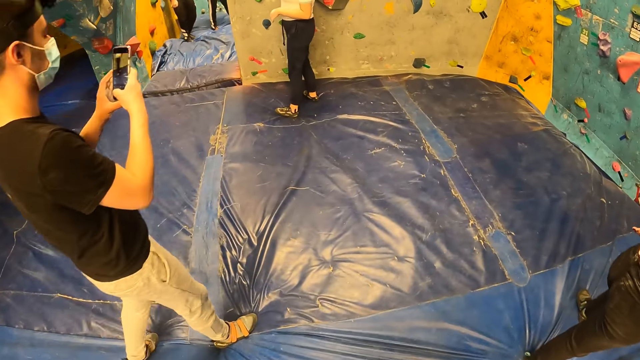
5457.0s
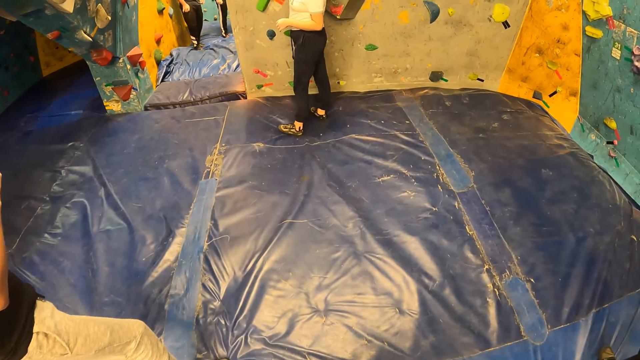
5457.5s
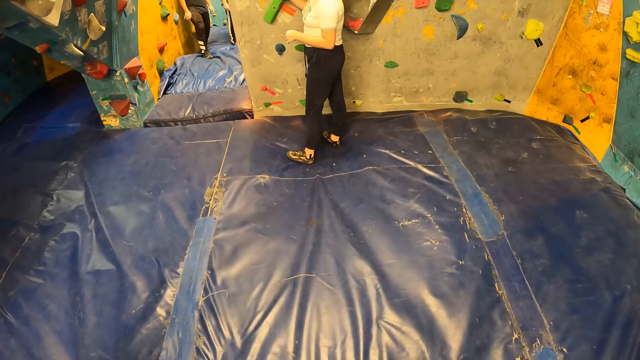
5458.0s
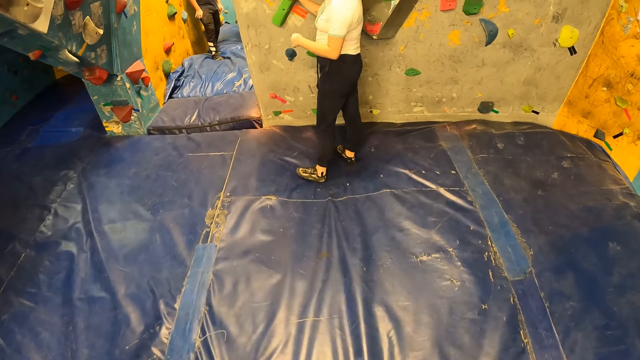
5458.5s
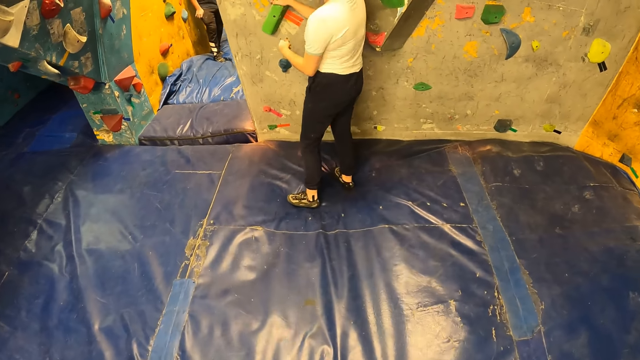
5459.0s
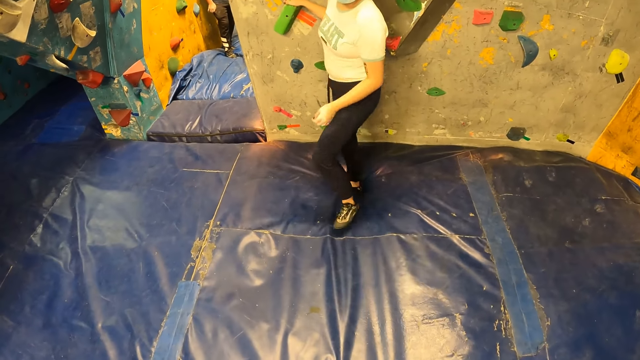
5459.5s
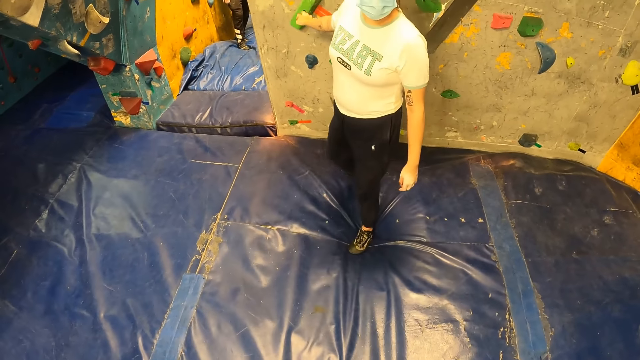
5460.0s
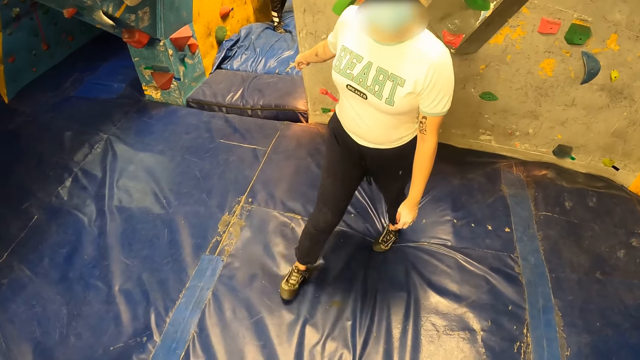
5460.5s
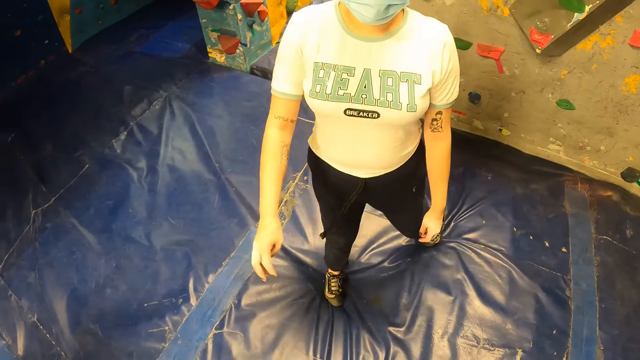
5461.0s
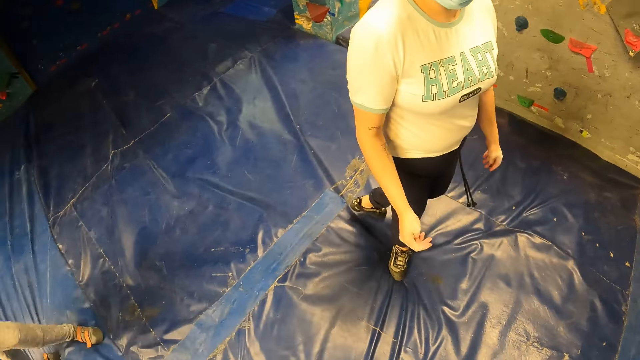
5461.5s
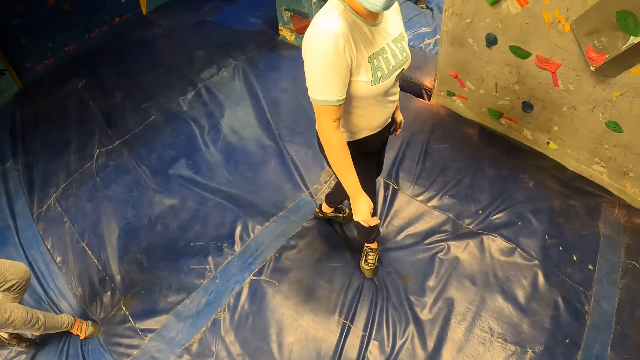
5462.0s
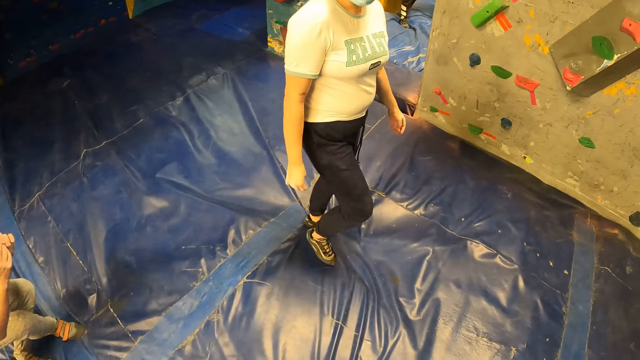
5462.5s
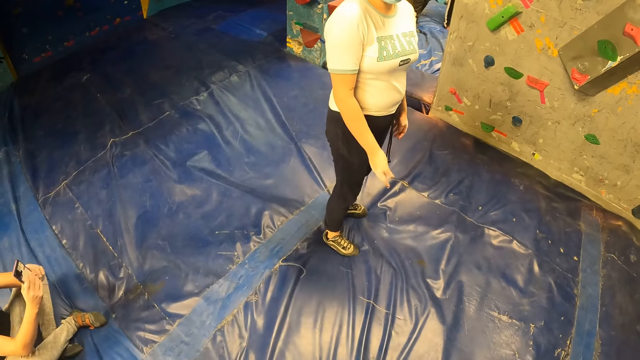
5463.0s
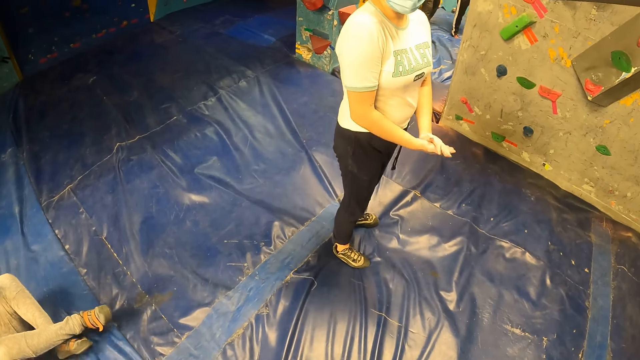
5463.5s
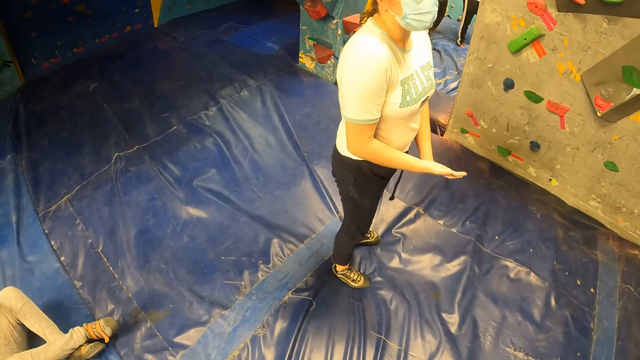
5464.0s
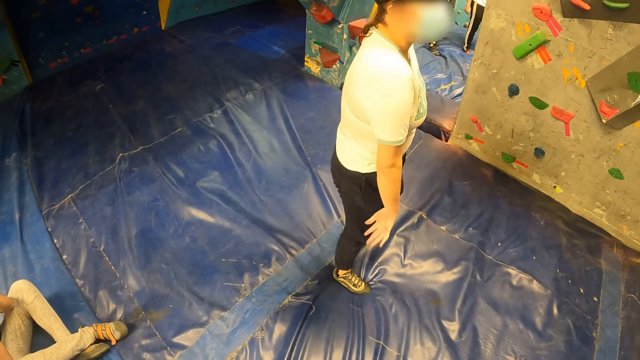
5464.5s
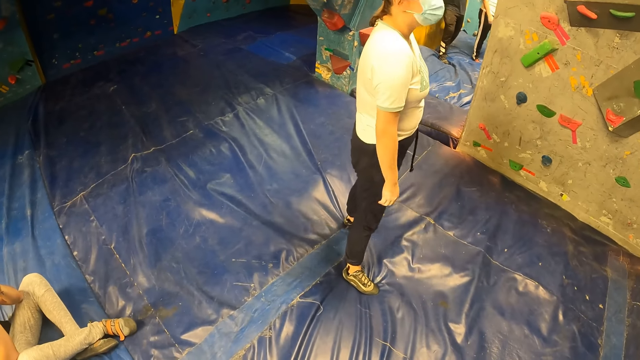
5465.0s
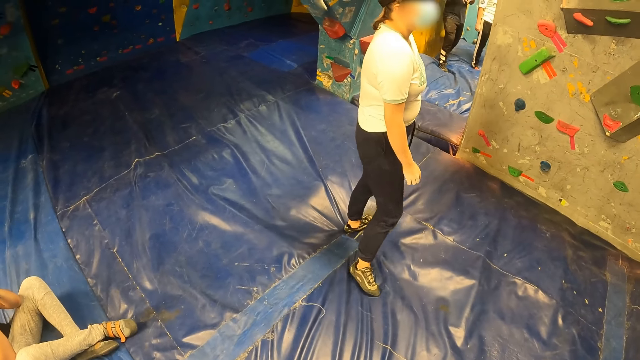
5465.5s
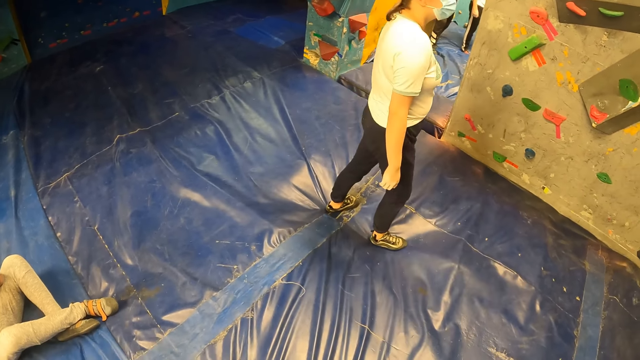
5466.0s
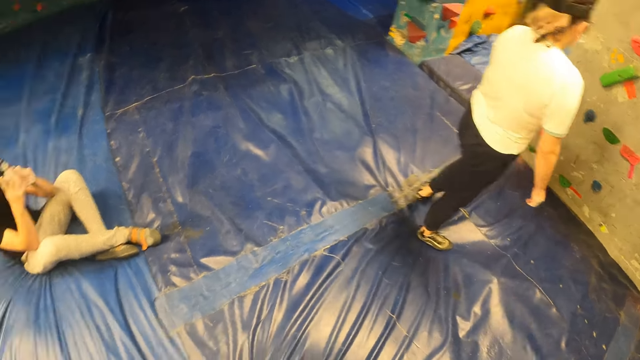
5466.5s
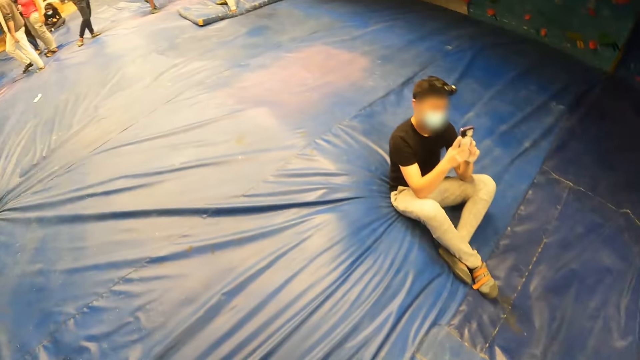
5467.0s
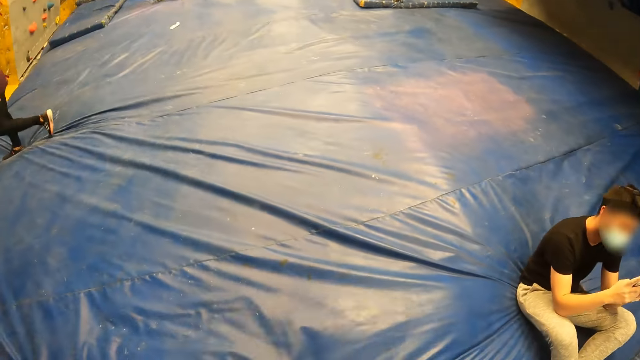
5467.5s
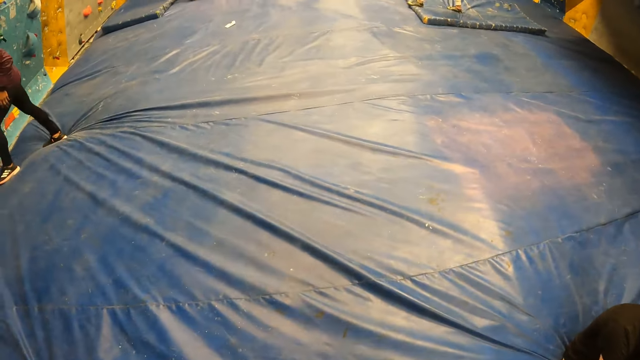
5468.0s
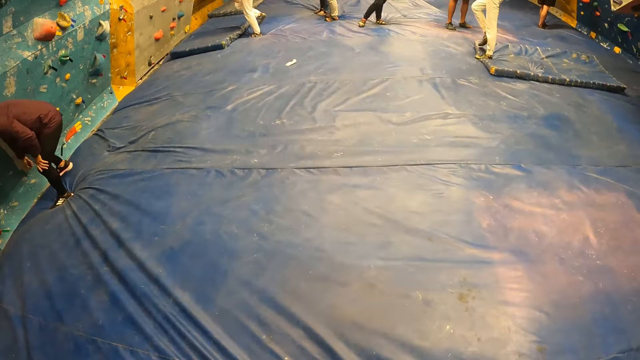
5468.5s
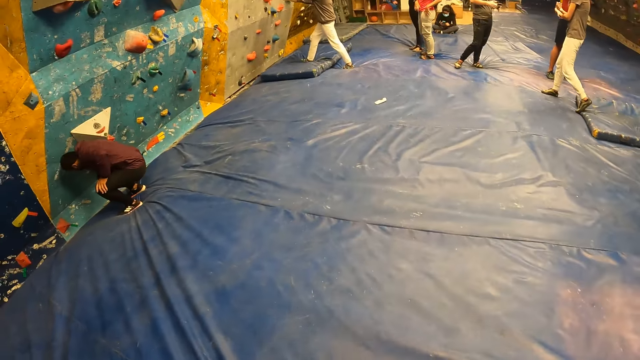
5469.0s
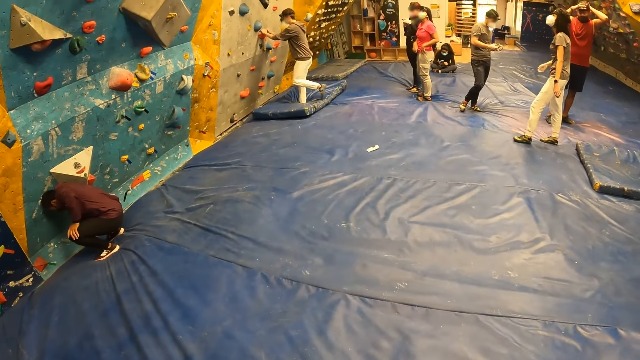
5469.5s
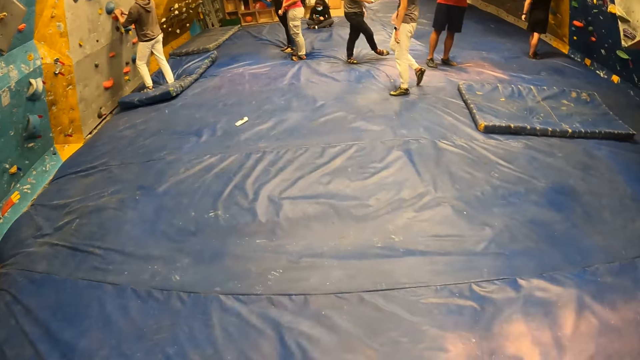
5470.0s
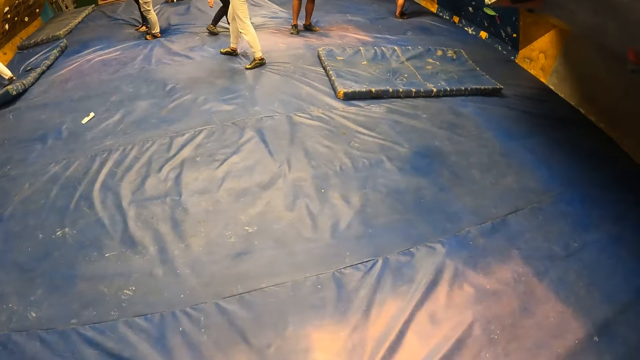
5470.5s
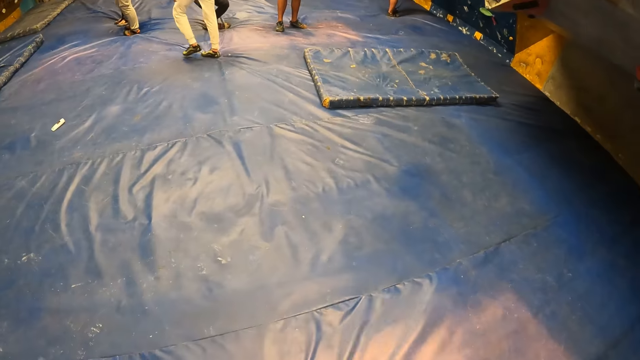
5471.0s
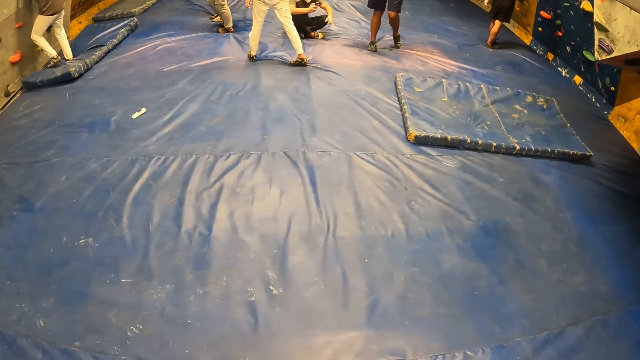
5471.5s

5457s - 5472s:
A woman drops her right hand from the bouldering wall. The camera wearer stands close to the woman. They interact with the woman. They walk away from the woman. They look around. They walk around.

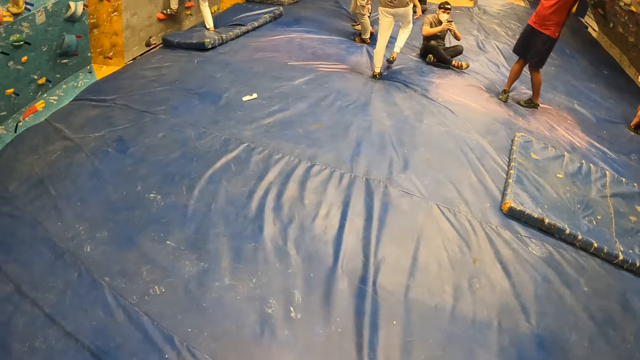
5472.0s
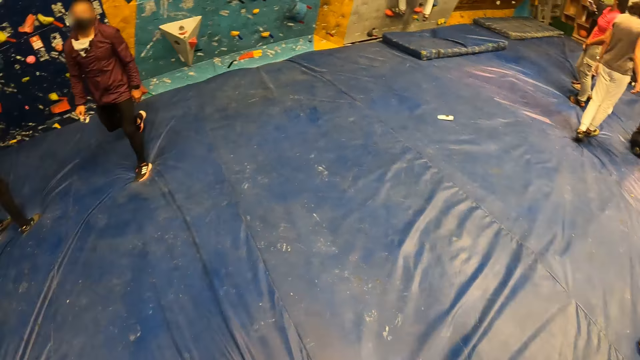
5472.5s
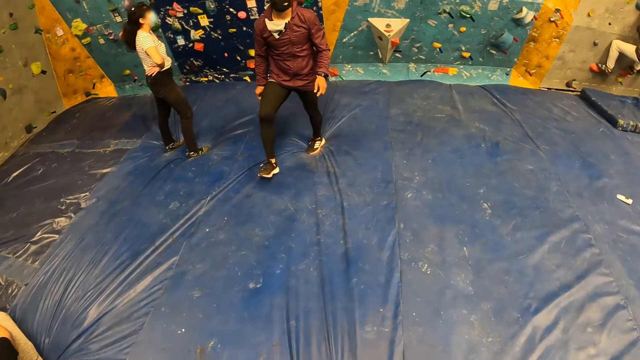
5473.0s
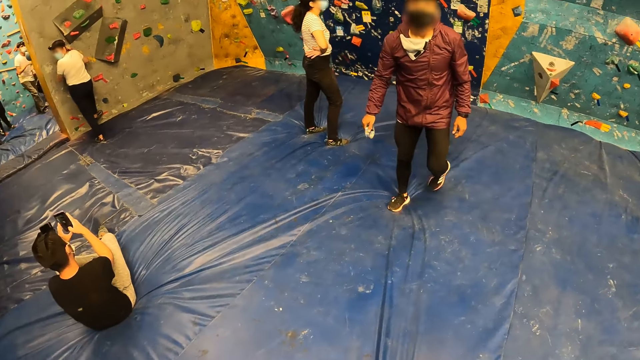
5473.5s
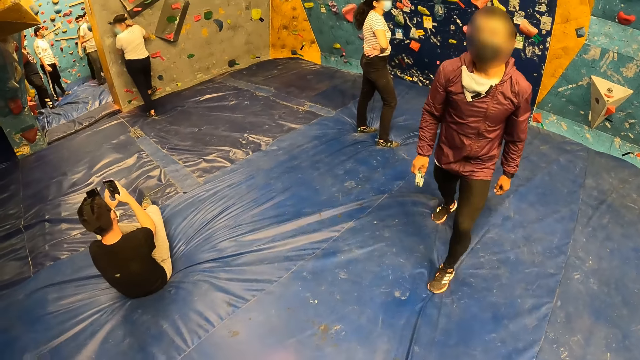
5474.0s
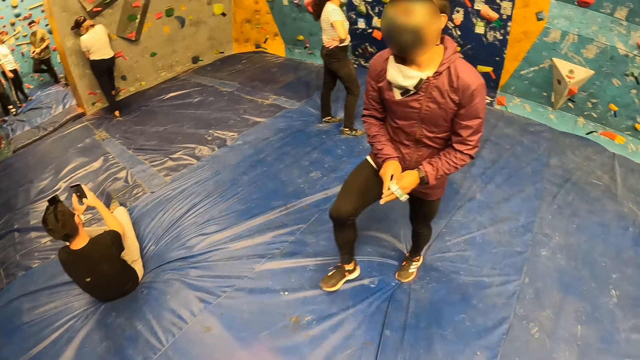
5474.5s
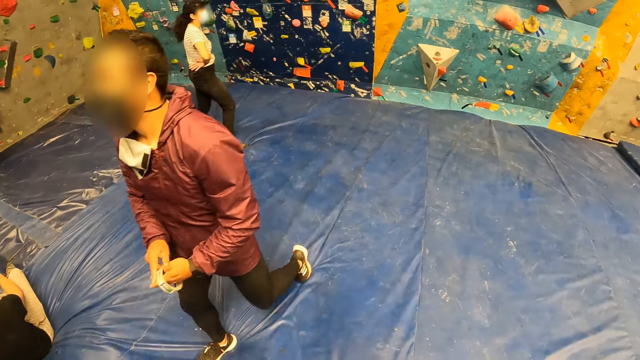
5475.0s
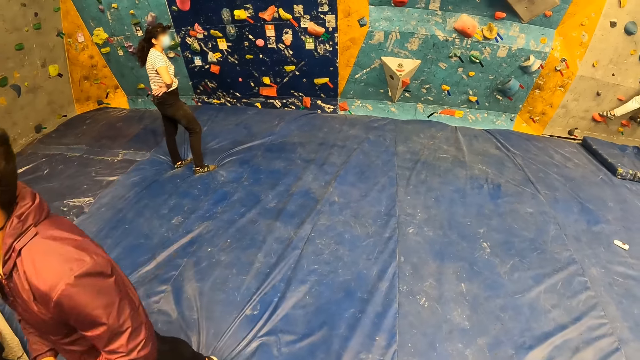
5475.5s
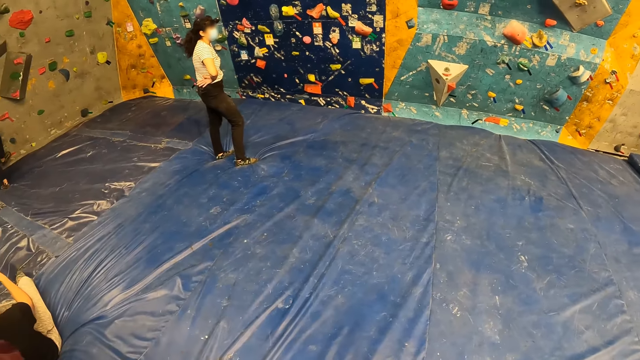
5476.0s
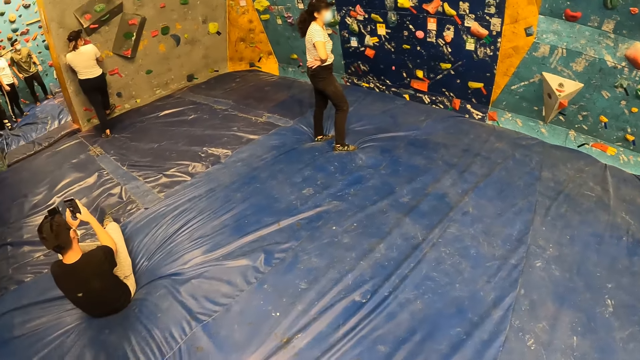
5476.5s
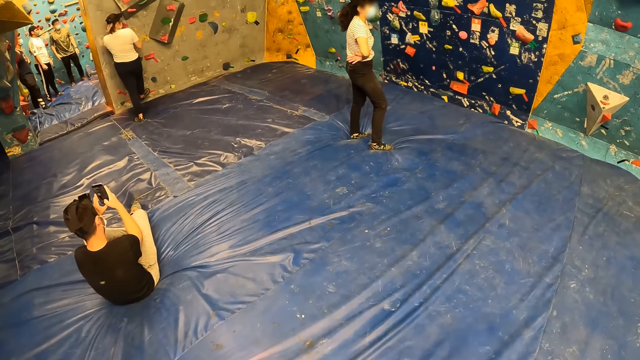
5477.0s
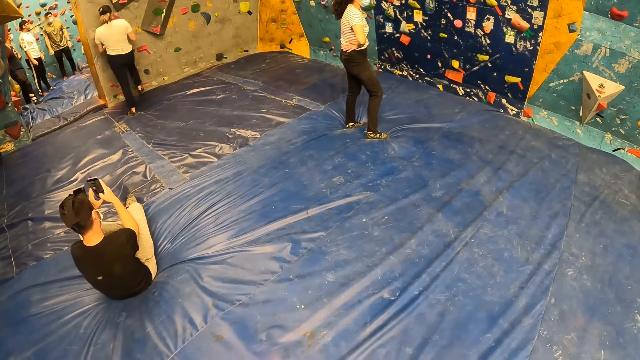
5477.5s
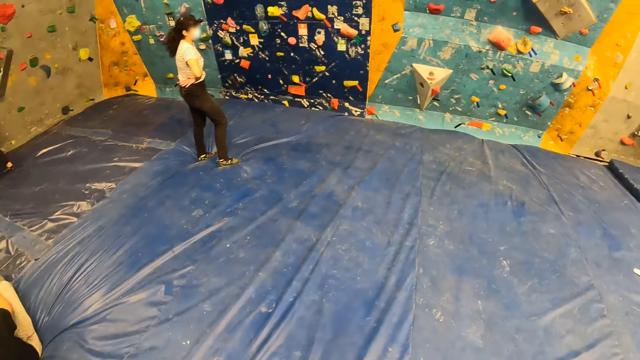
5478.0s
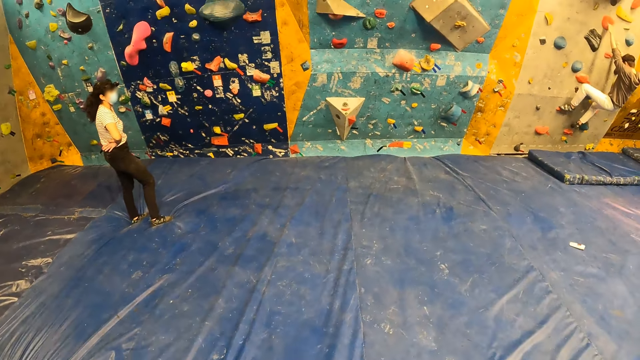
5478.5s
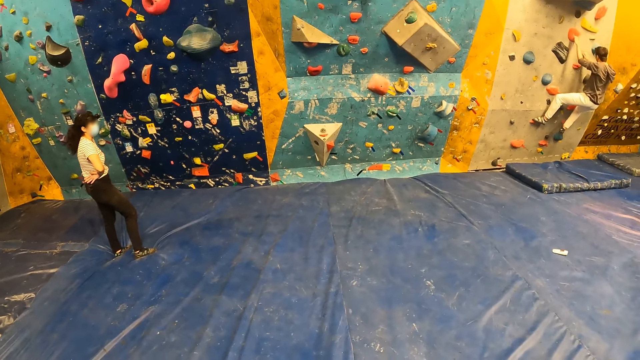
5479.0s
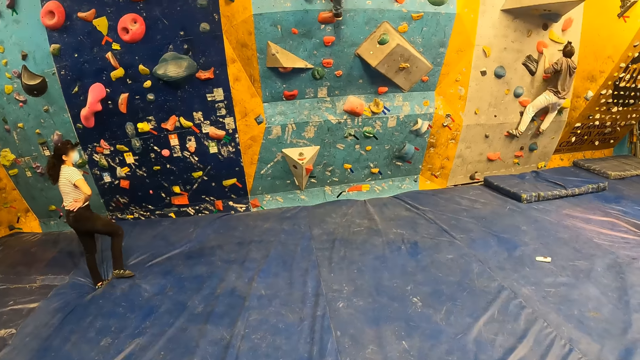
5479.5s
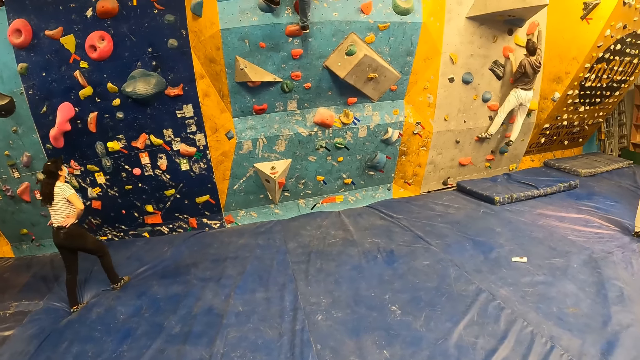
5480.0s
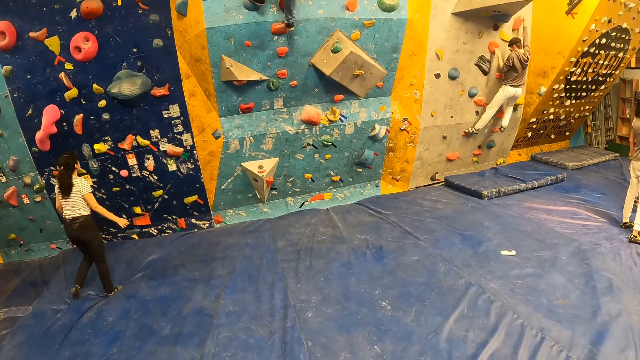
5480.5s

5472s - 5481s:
The camera wearer watches other people's activities in the gym.
